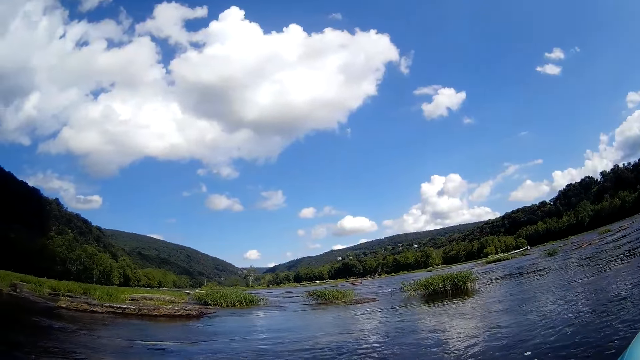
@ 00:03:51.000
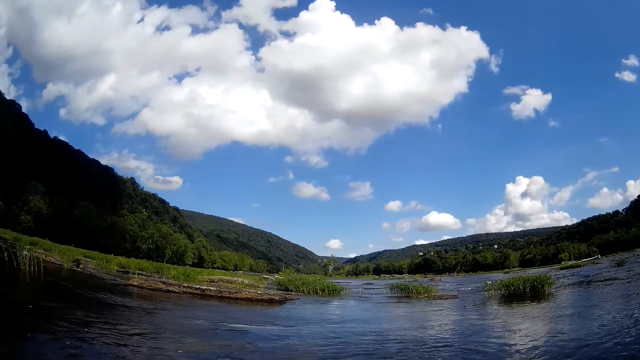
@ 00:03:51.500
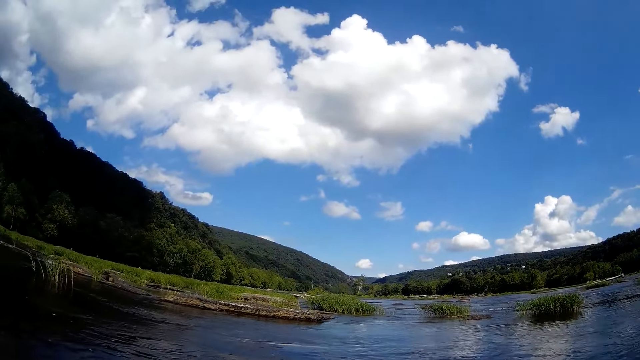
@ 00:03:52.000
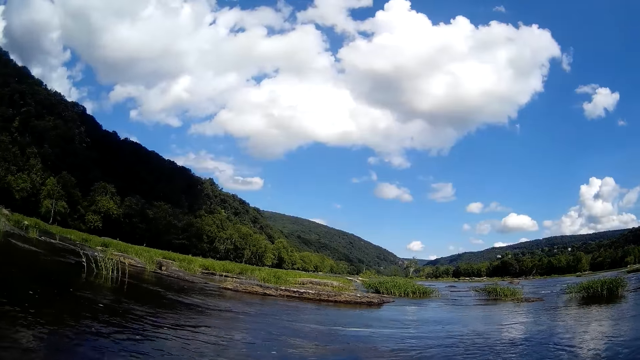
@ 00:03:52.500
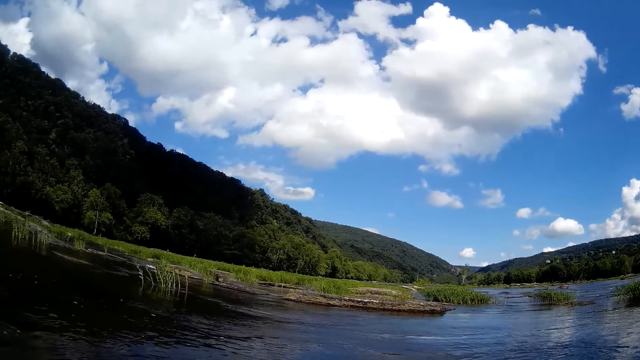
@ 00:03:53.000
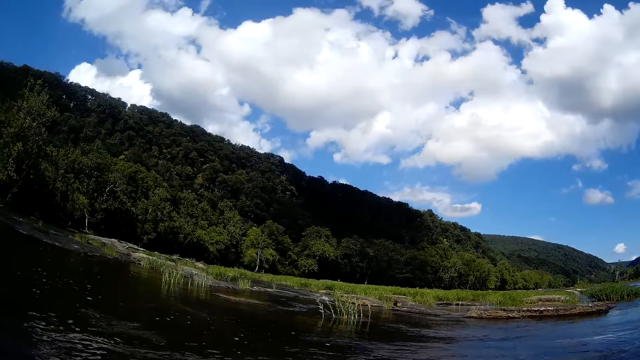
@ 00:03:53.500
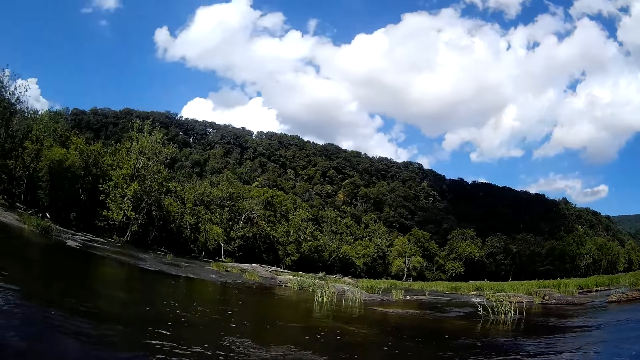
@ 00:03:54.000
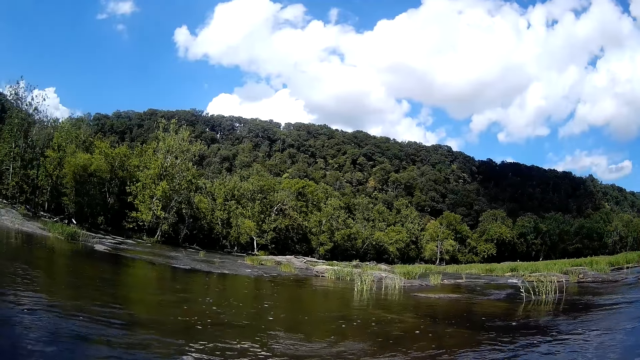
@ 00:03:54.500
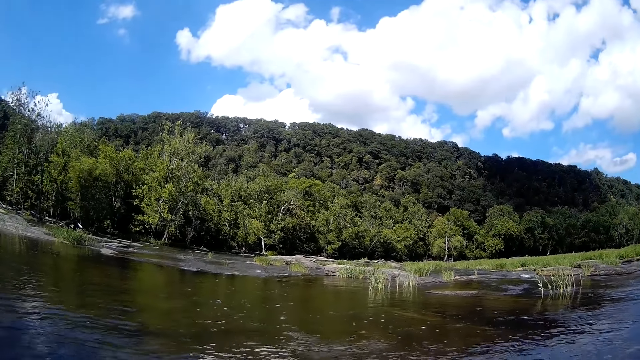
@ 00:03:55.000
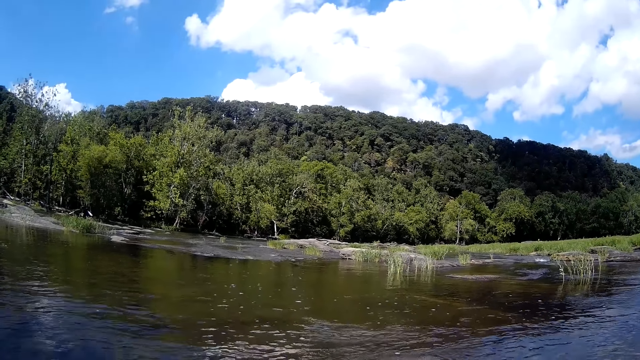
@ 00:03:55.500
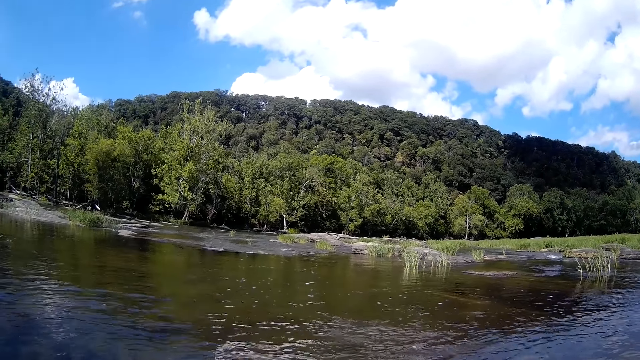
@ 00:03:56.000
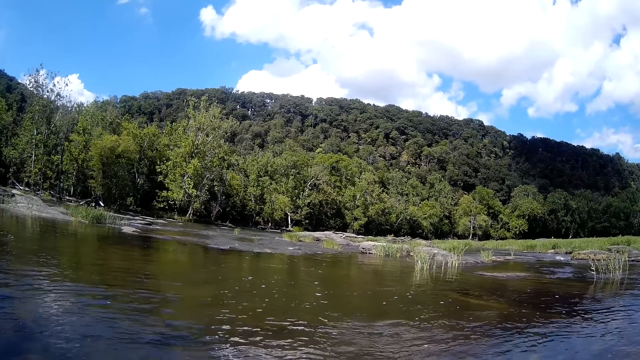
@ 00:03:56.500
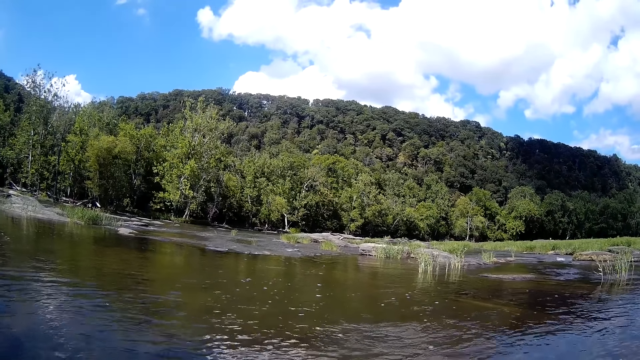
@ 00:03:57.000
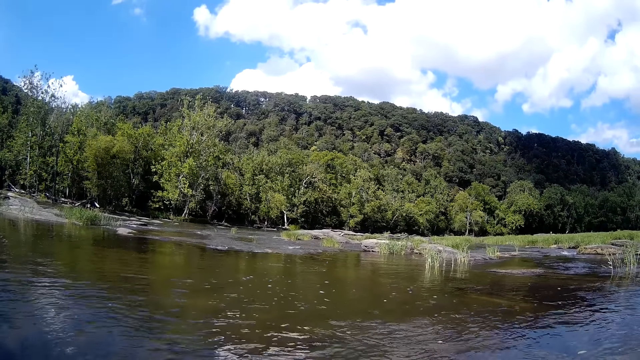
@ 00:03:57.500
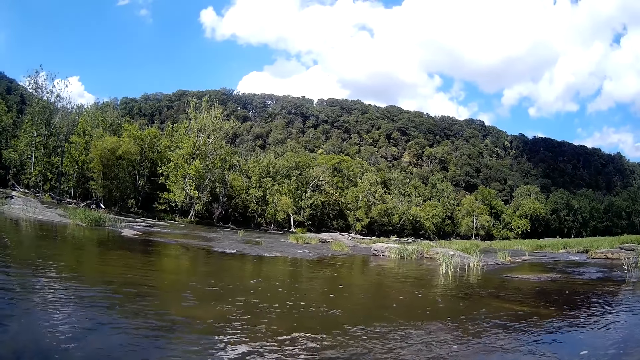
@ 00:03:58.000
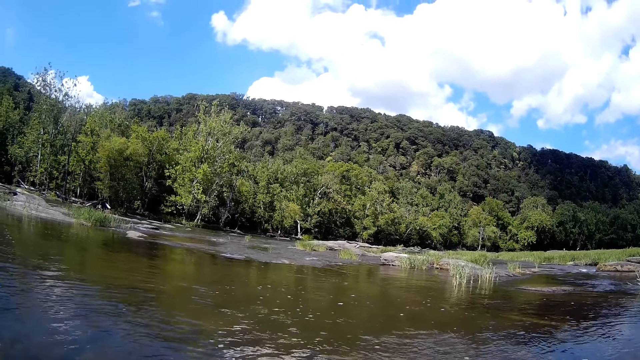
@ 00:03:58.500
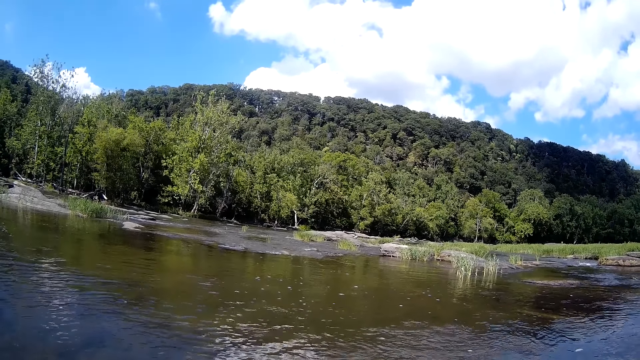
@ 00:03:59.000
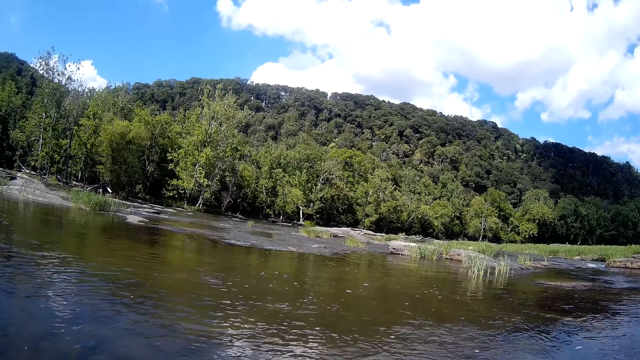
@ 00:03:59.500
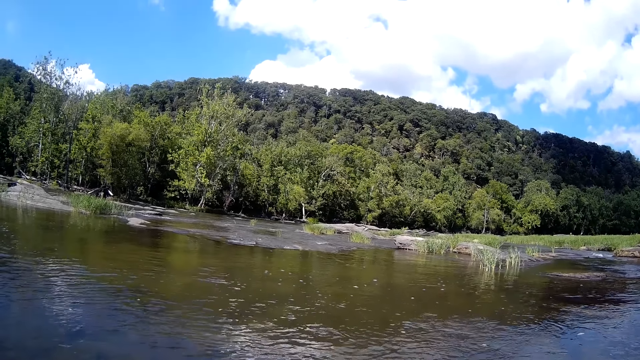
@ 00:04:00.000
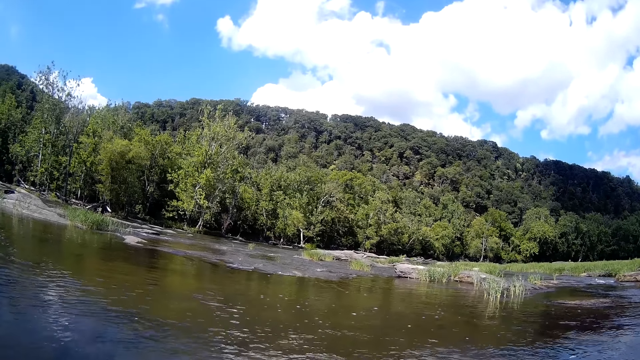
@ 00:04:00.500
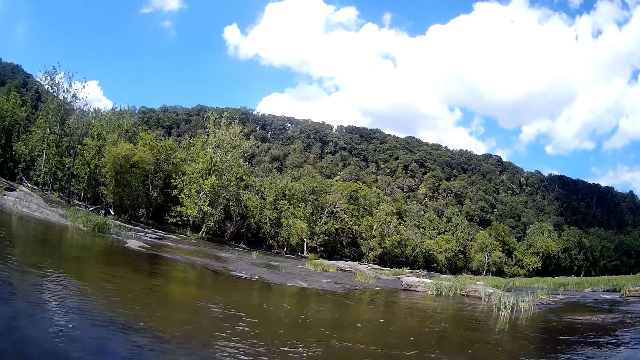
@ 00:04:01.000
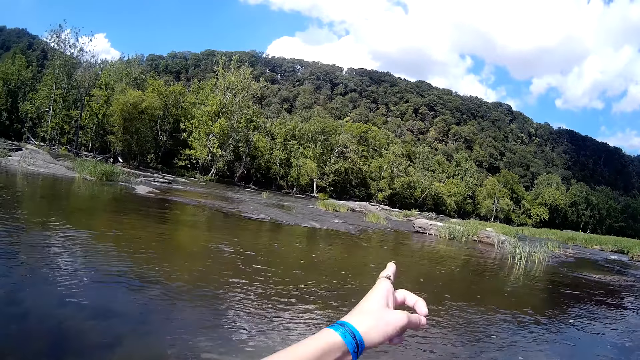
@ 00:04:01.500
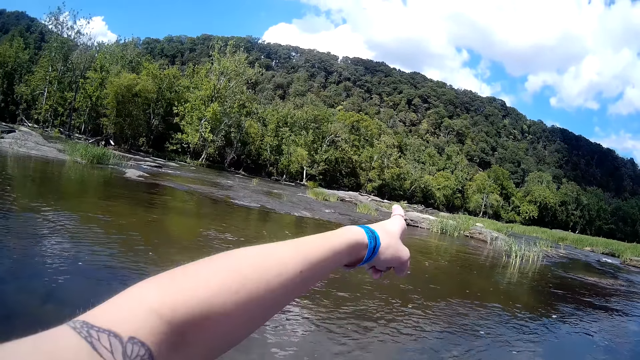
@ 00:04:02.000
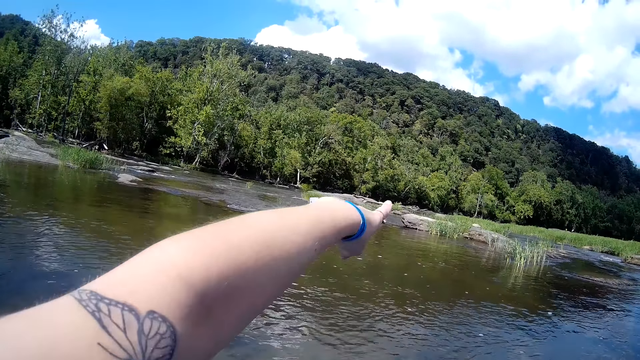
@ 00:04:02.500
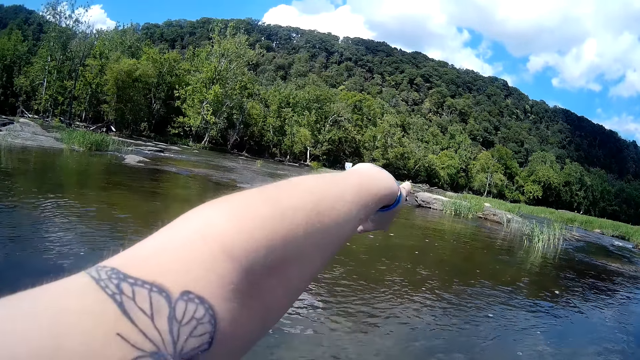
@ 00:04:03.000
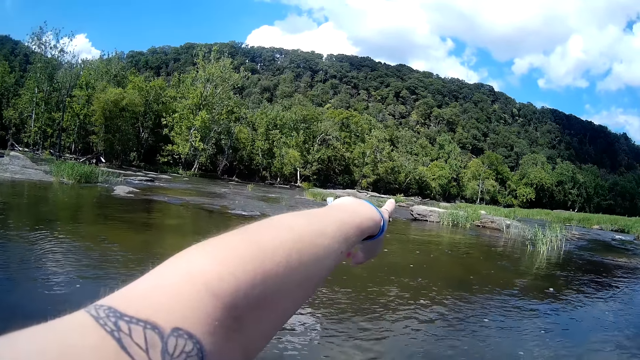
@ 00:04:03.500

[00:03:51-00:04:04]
The camera wearer talks to a man. They point towards the forest.

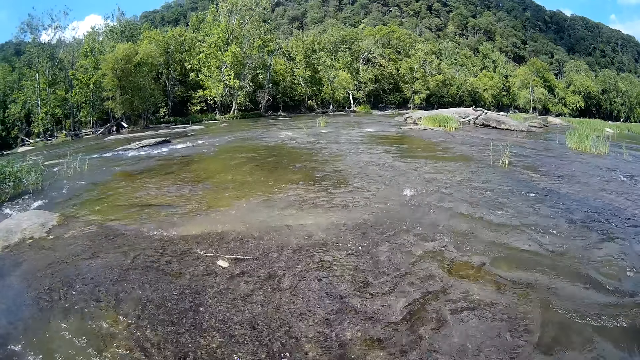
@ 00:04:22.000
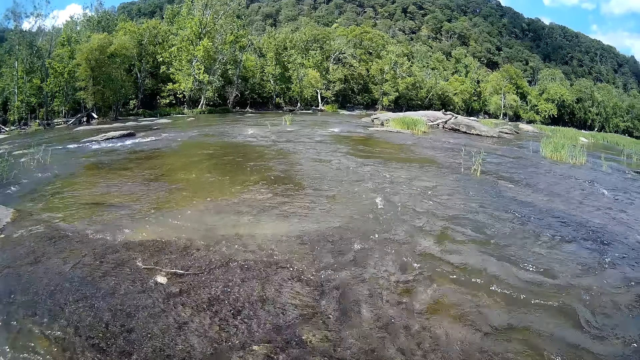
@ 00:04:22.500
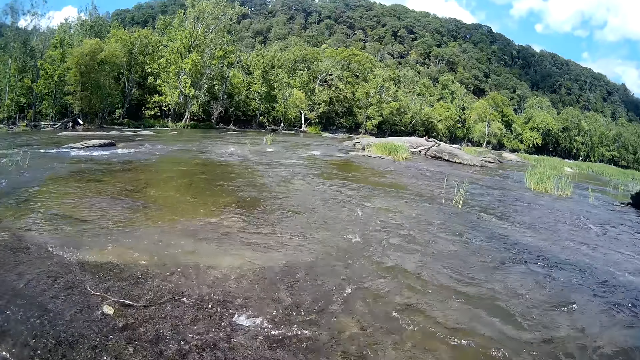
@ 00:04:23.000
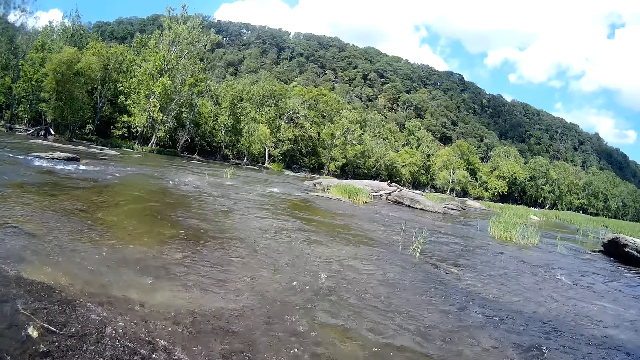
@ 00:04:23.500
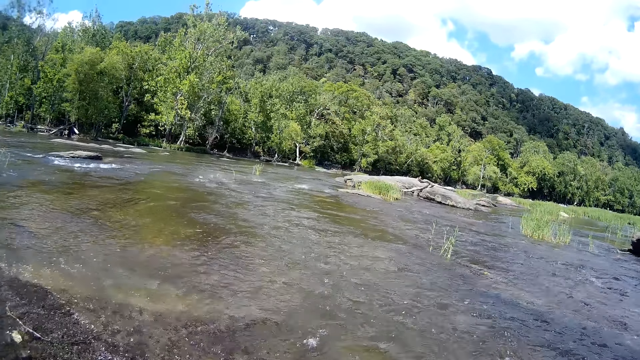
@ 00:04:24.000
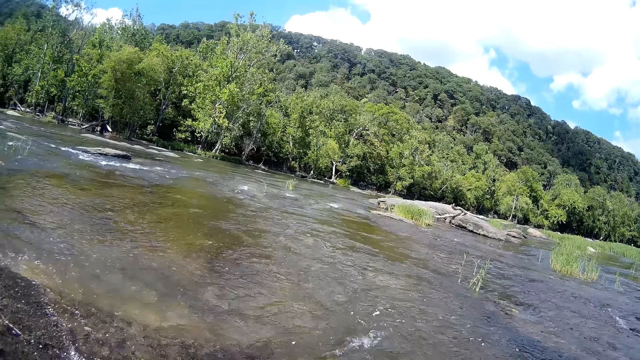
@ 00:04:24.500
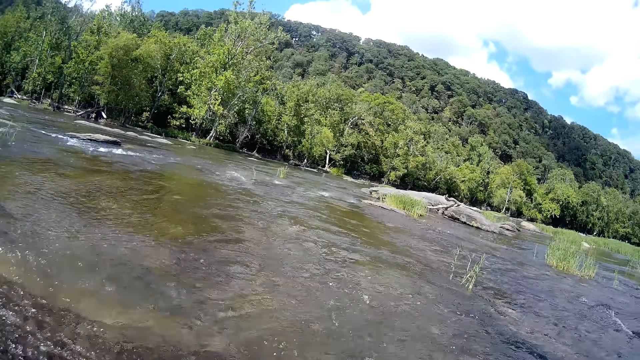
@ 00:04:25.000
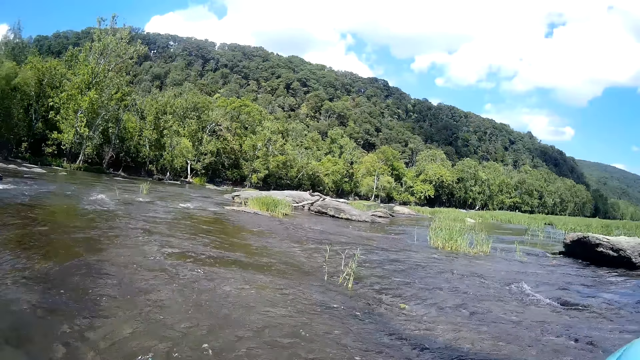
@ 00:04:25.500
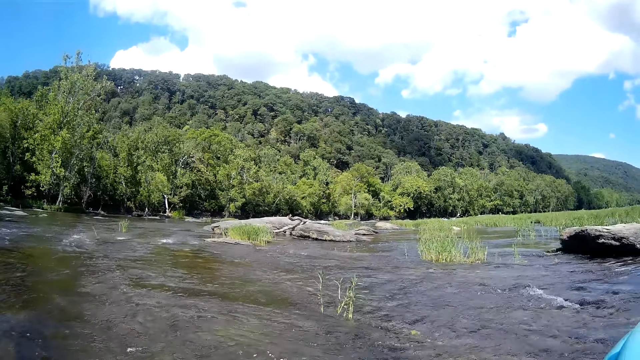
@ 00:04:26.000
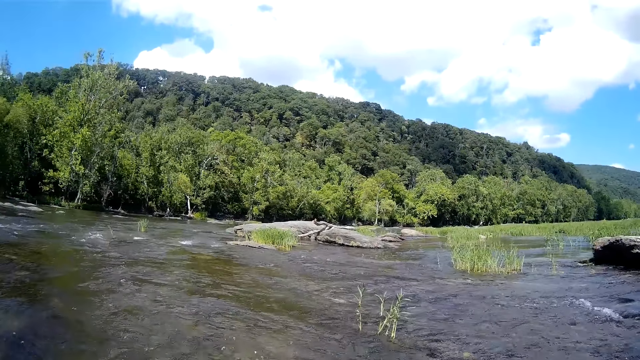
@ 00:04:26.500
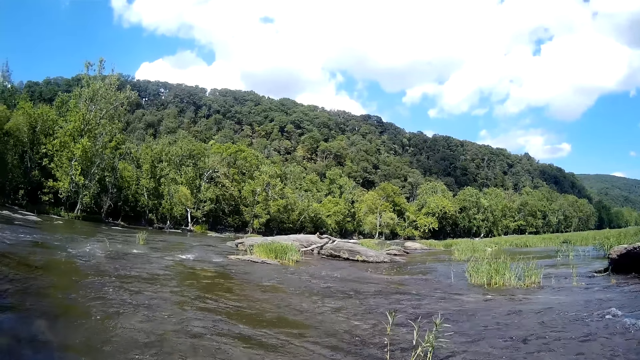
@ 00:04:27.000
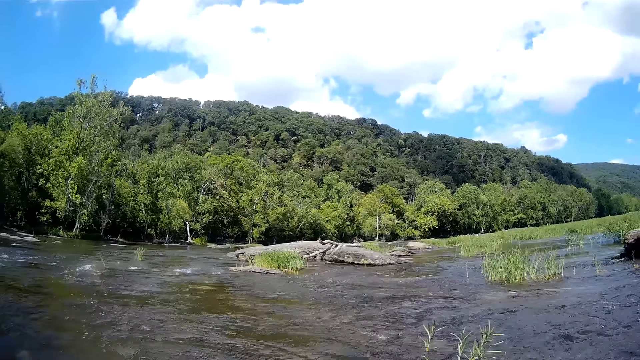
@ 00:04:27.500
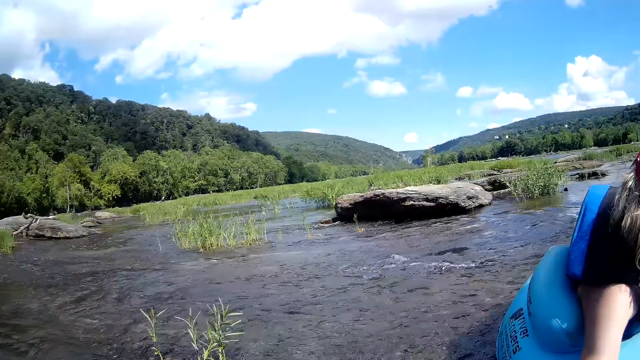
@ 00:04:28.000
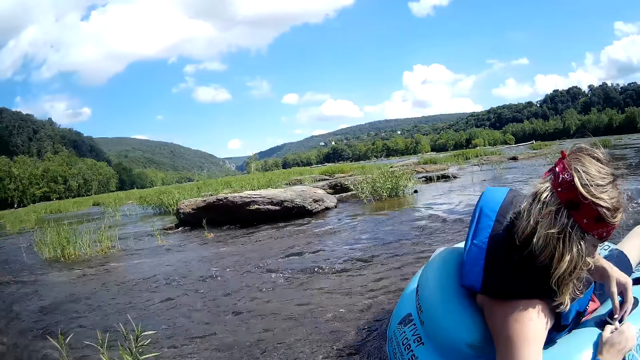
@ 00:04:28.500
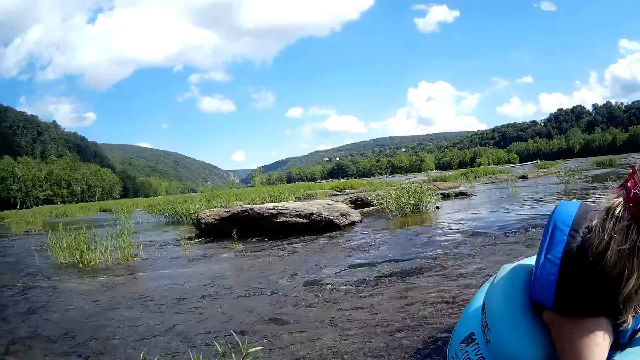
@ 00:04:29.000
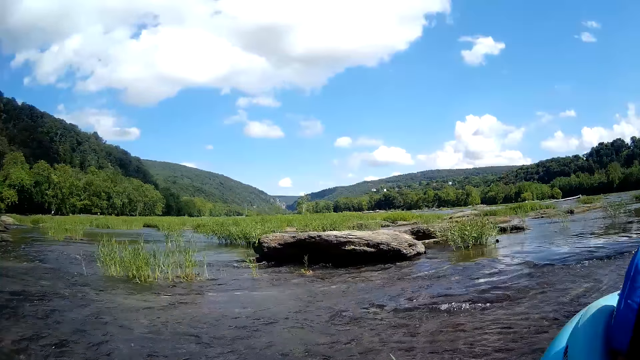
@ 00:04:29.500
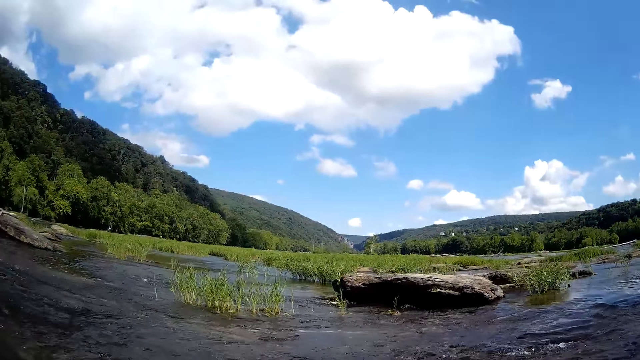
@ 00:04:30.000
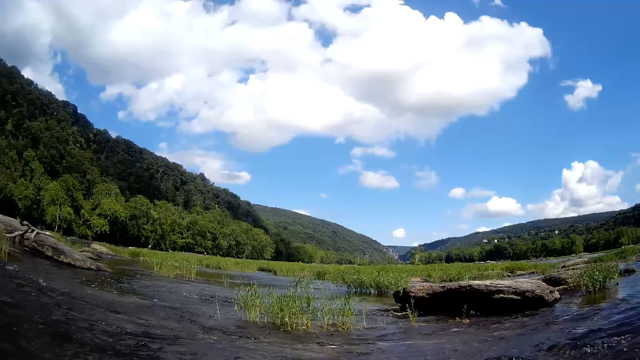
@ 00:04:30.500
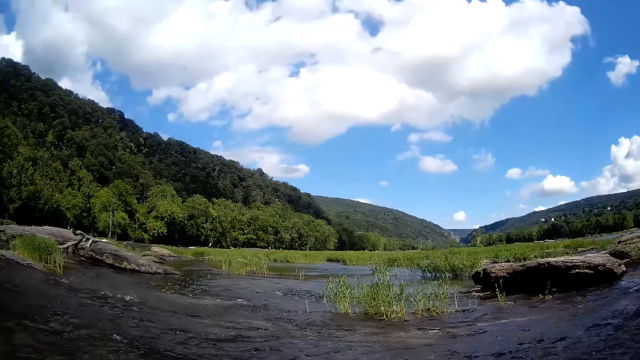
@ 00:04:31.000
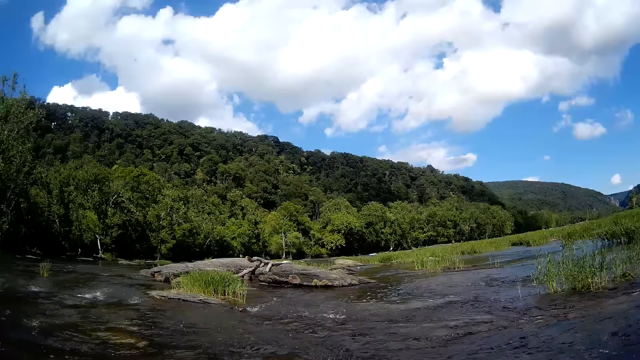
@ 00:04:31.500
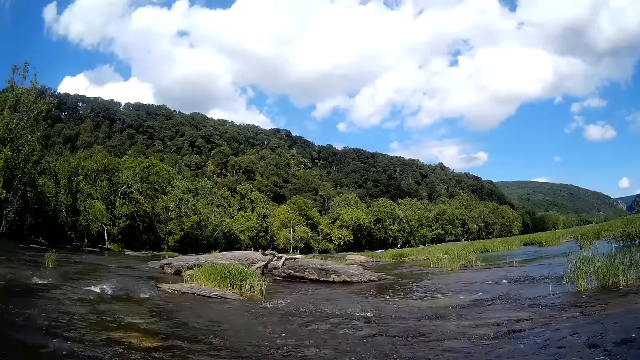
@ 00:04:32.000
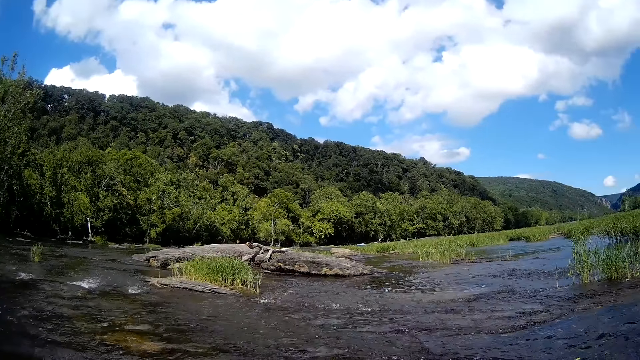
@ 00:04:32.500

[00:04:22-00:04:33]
The camera wearer floats on the lake with a floater. A man ties the rope. The camera wearer floats on the lake with the floater.
